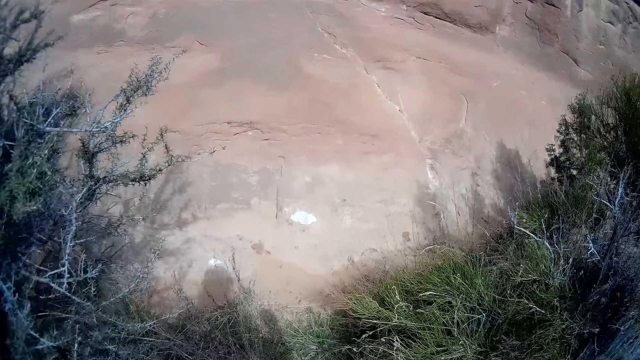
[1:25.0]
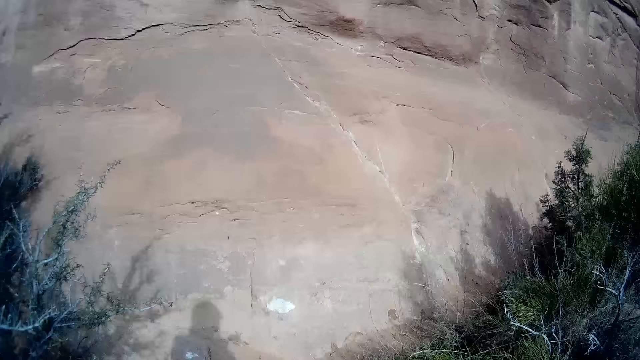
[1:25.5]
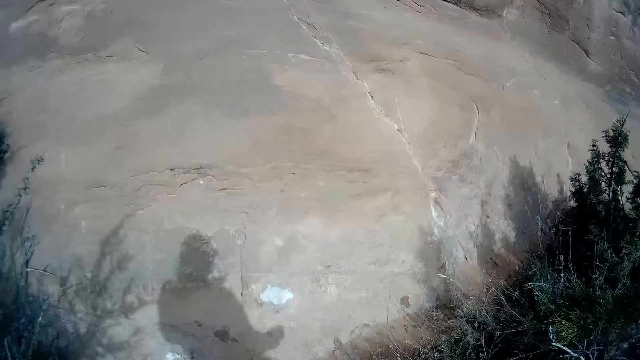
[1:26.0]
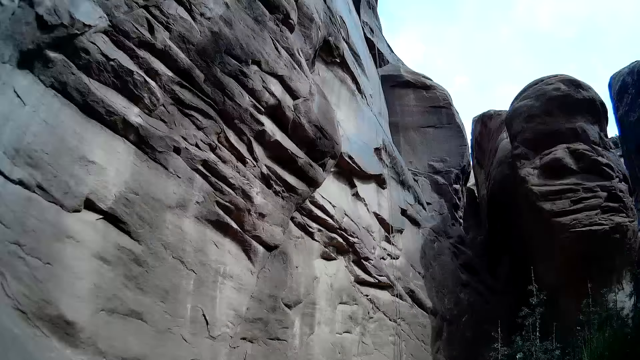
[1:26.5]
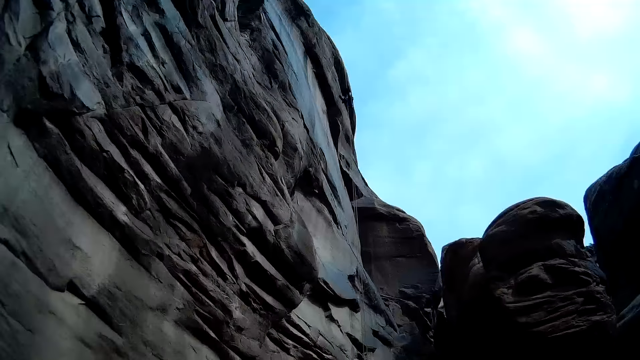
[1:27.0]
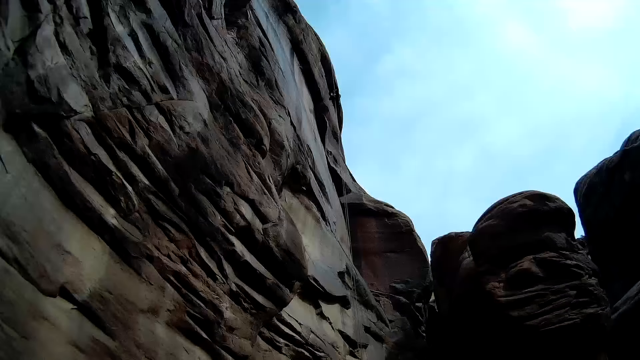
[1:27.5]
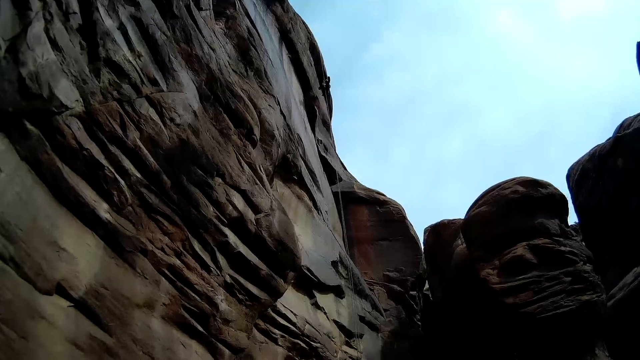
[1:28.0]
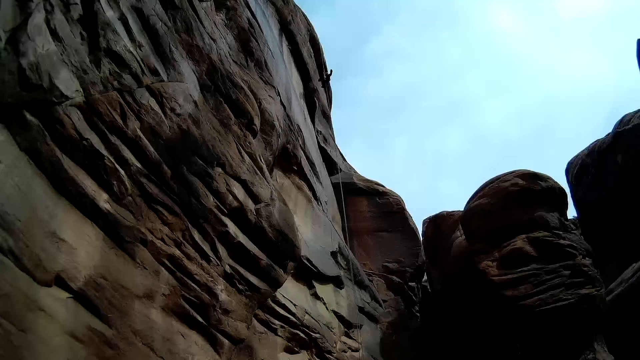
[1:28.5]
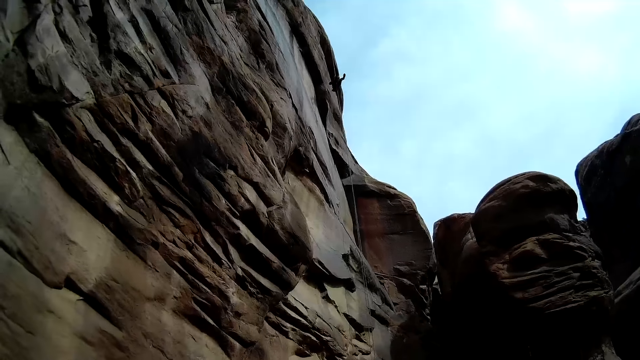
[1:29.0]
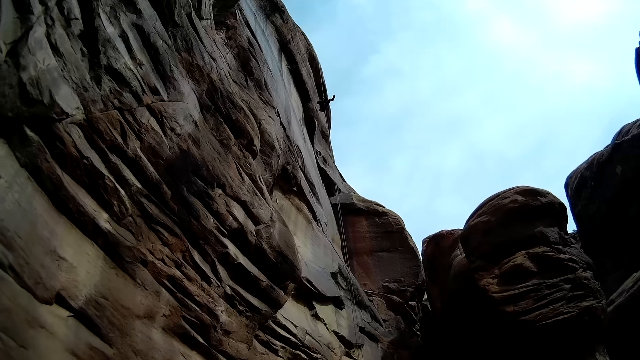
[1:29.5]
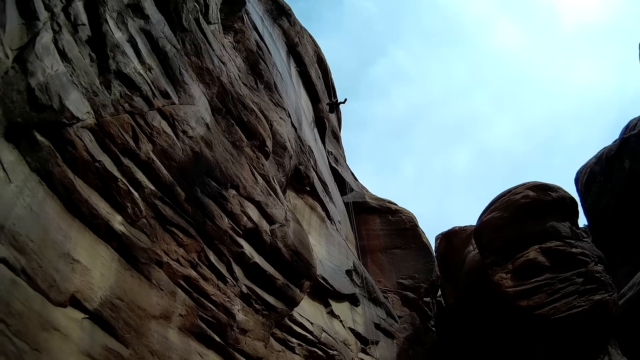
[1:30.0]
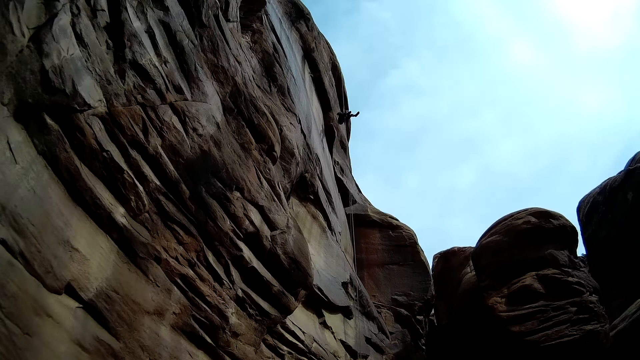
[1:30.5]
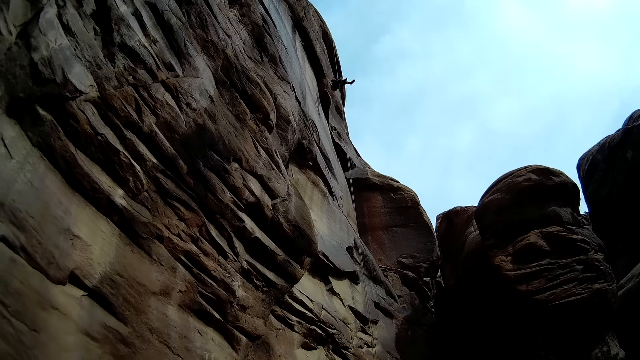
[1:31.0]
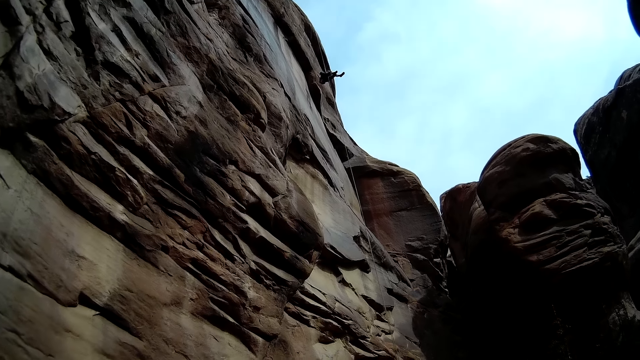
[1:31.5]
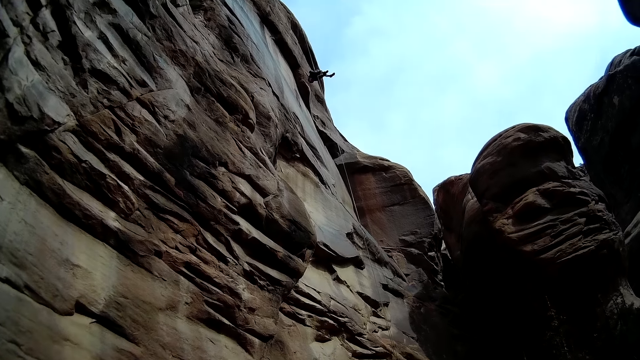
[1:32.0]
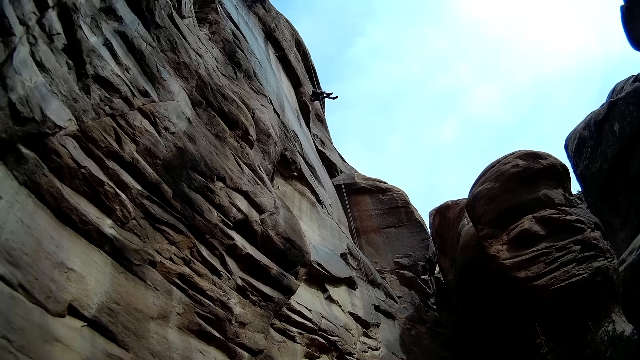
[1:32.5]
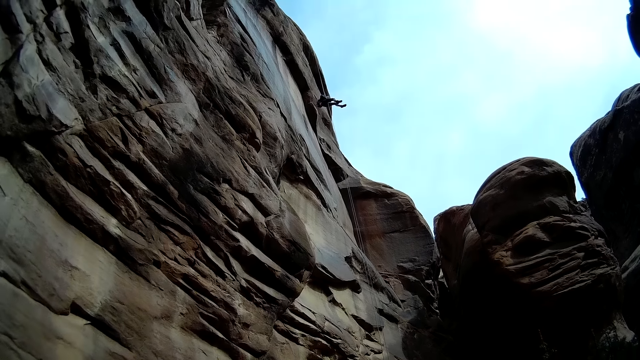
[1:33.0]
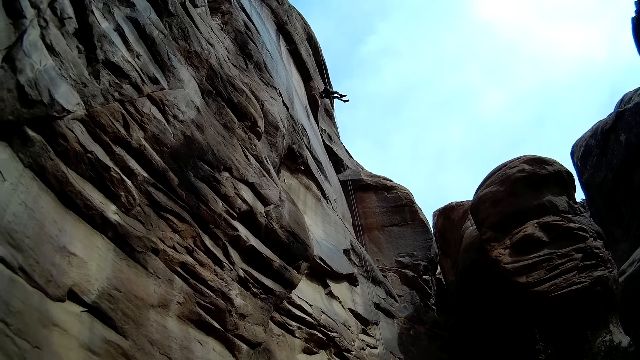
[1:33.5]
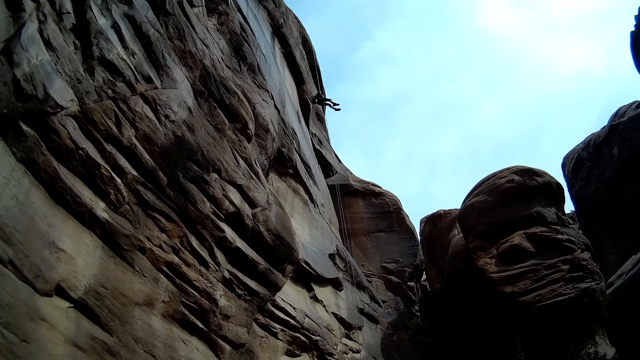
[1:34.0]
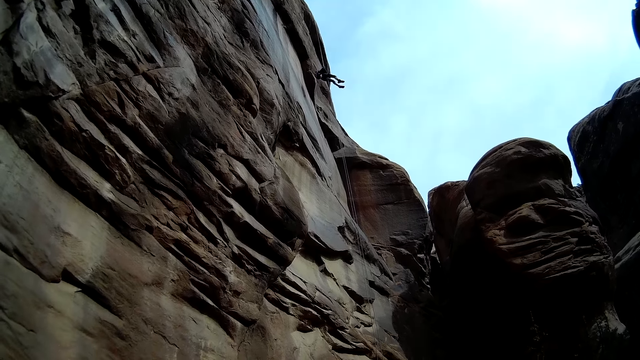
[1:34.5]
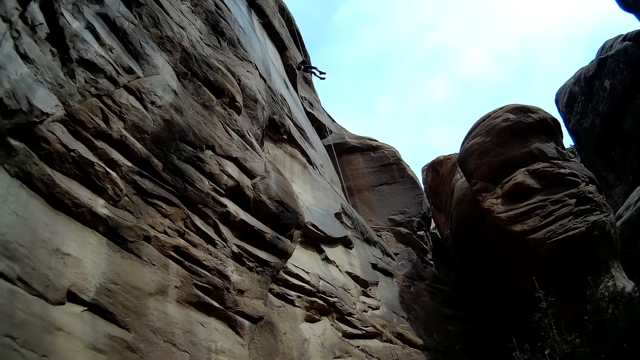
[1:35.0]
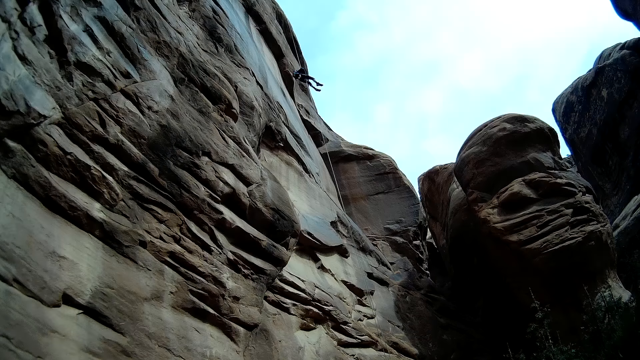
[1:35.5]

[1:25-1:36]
A man descends from the mountain with the climbing rope. The camera wearer looks at the man. The man descends on the rock.

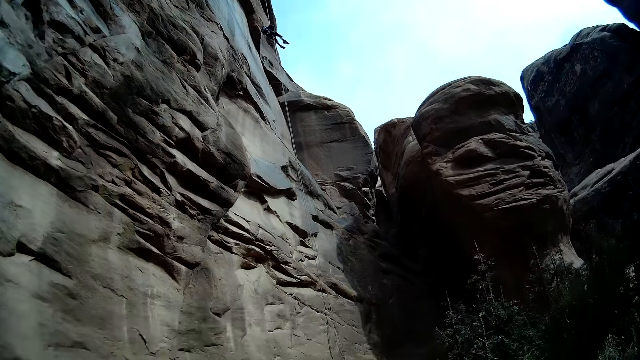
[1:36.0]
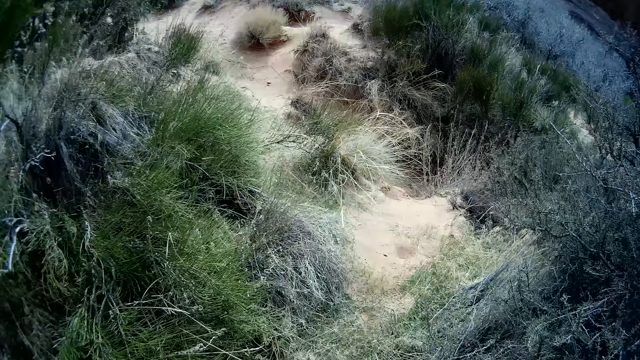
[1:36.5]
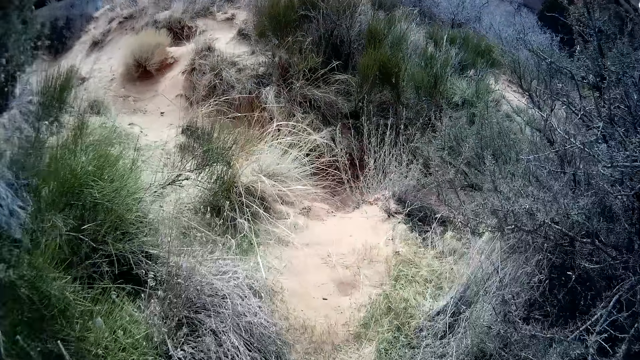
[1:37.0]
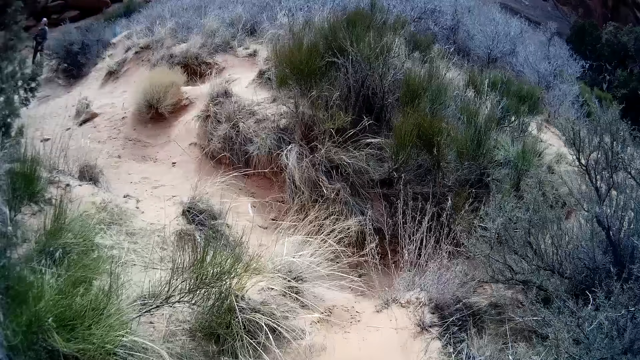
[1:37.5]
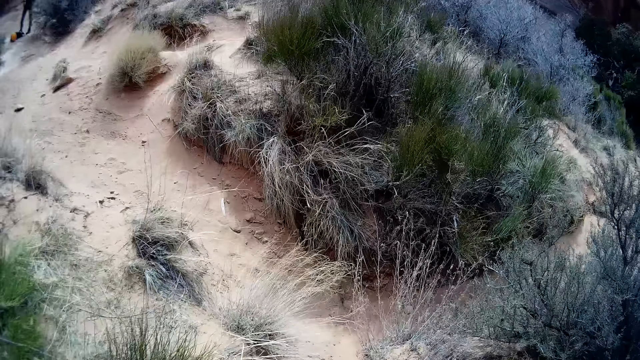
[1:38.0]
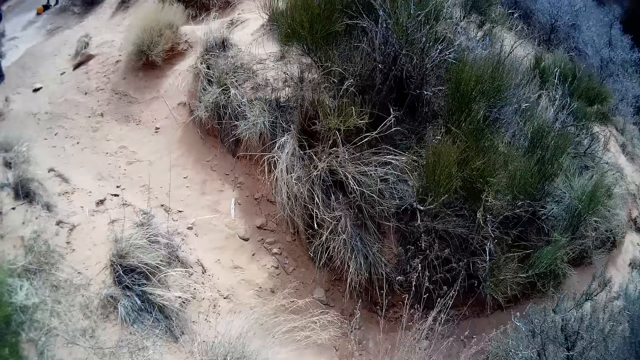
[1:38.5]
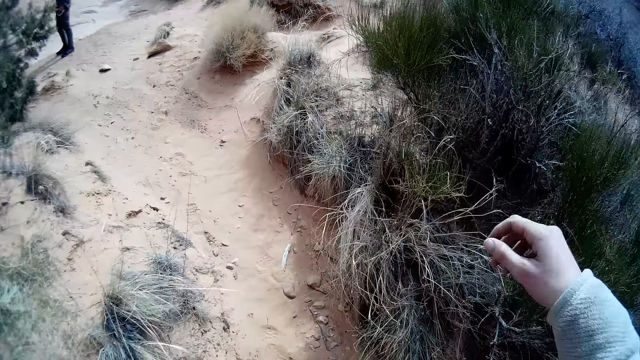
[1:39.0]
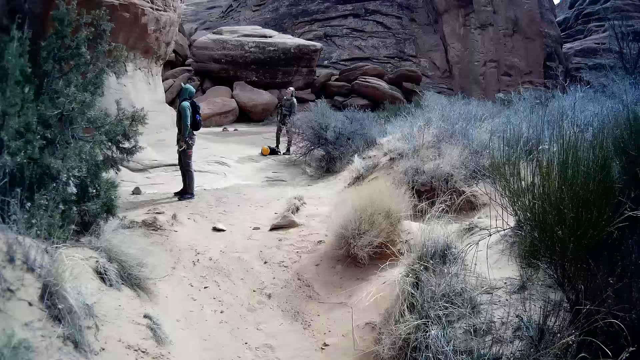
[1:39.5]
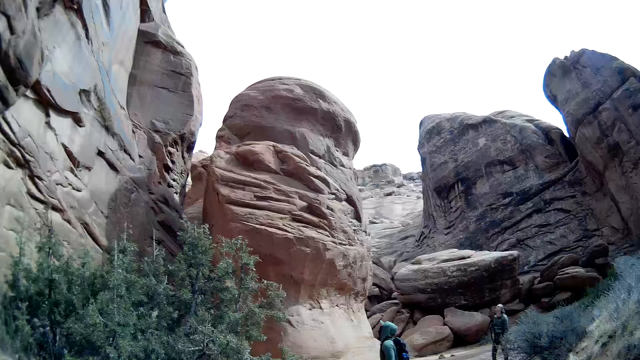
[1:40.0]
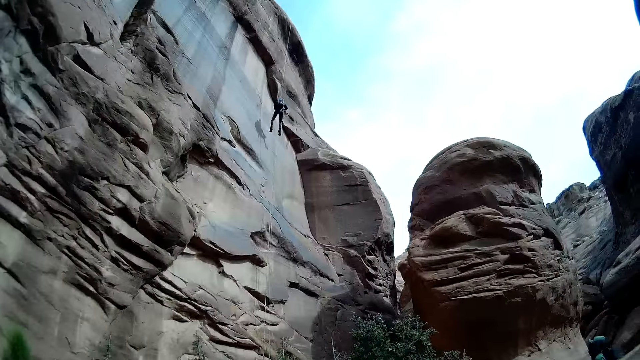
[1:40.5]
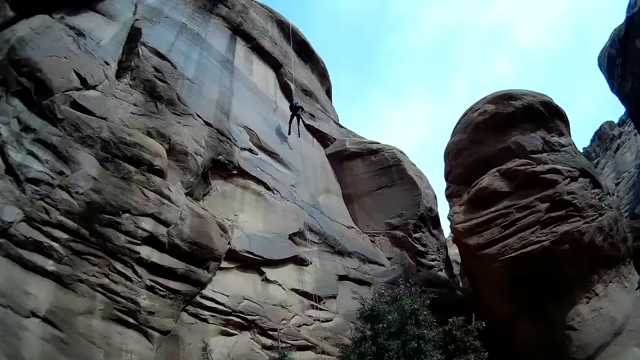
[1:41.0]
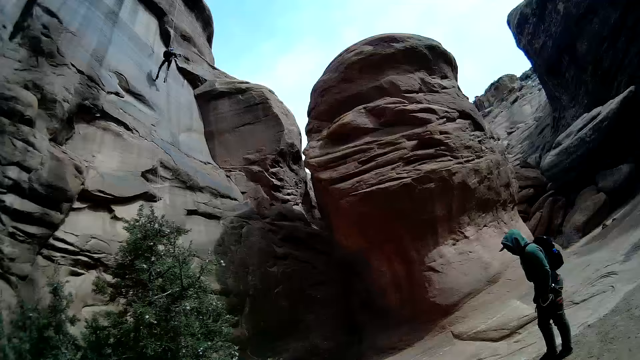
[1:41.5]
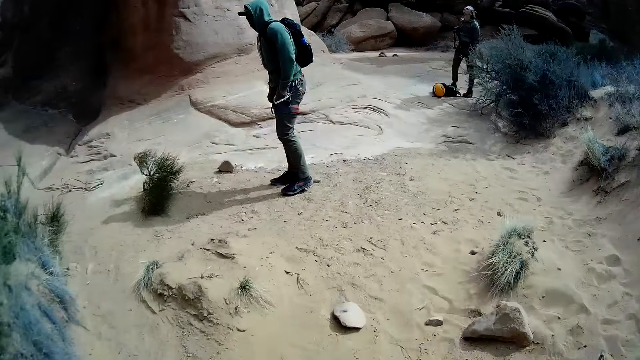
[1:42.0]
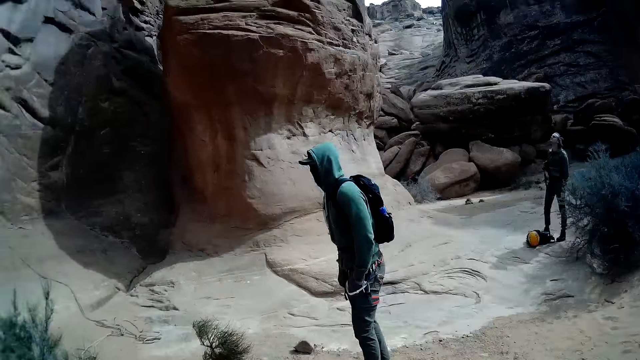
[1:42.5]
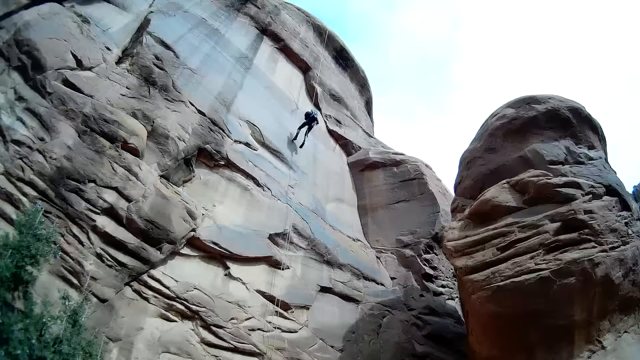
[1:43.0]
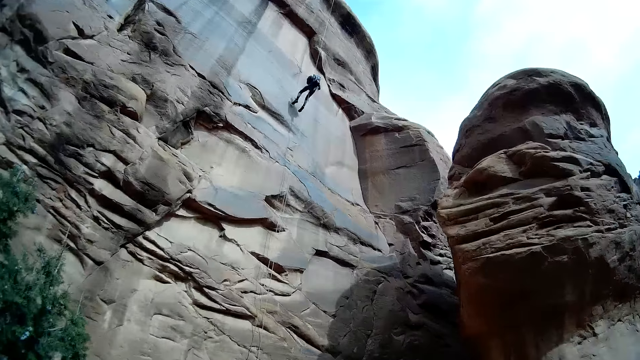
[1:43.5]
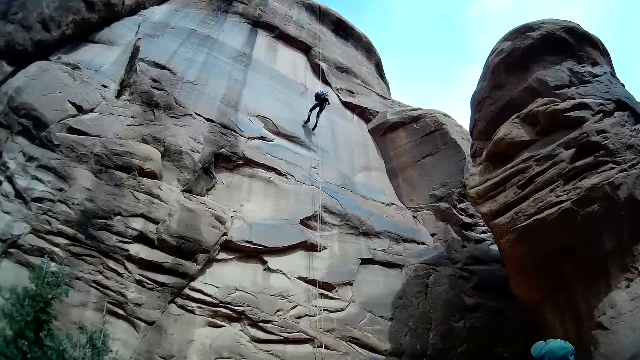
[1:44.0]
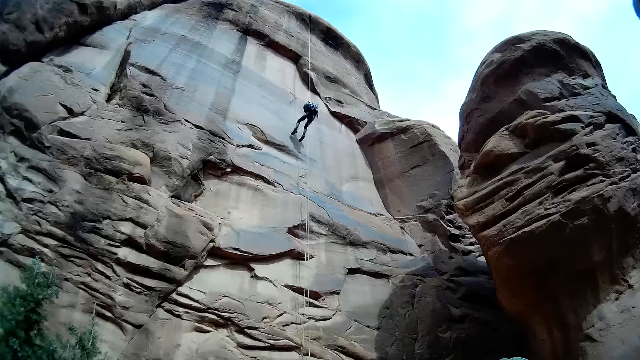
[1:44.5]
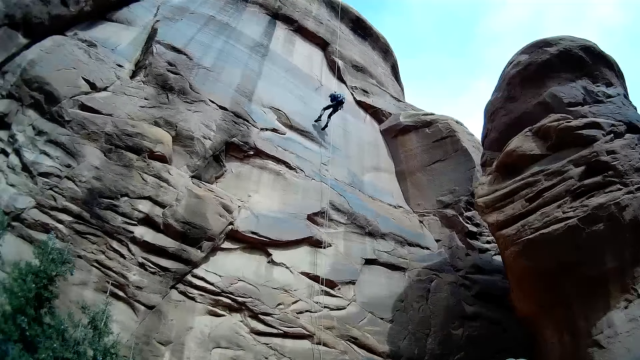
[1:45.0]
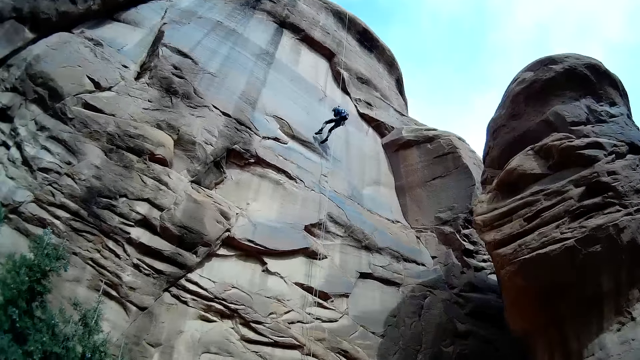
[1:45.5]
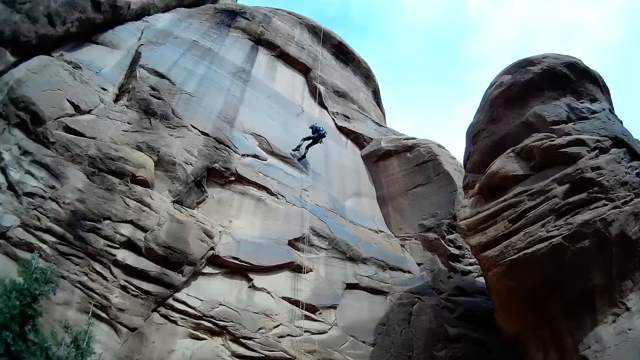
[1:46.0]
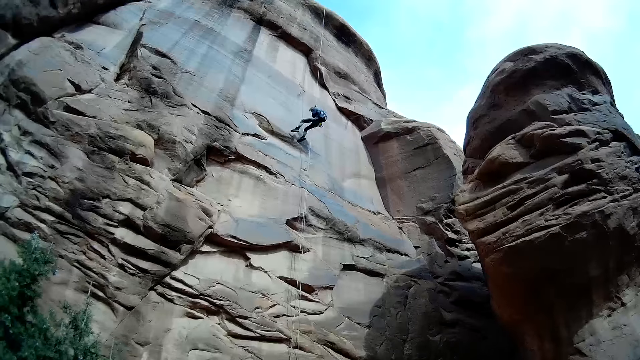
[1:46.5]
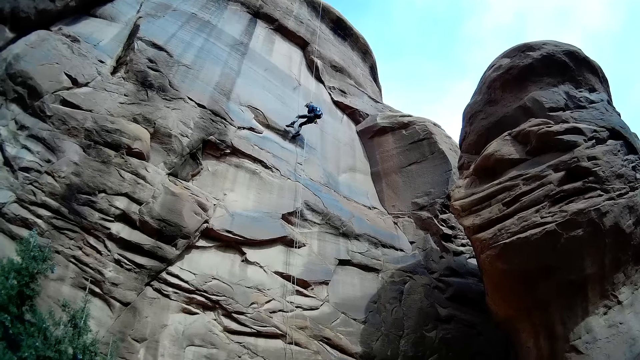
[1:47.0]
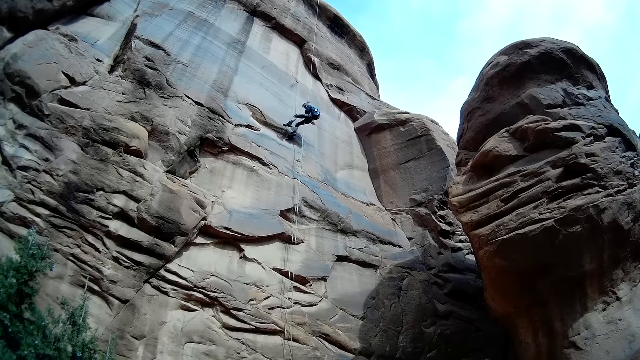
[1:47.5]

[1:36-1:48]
The camera wearer looks around the area. They walk around the mountain beside the rocks. A man descends from the mountain with the climbing rope. The camera wearer looks at the man.
